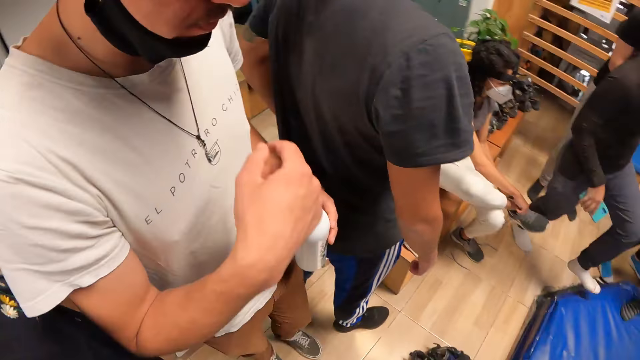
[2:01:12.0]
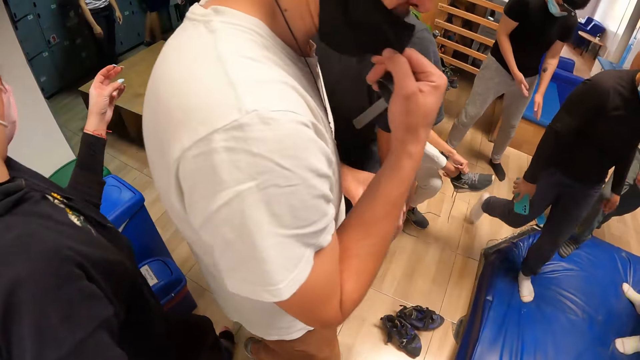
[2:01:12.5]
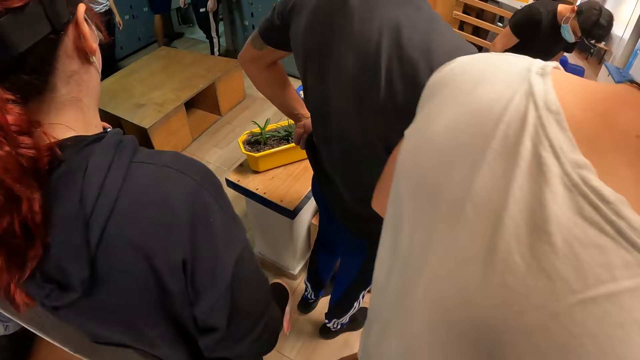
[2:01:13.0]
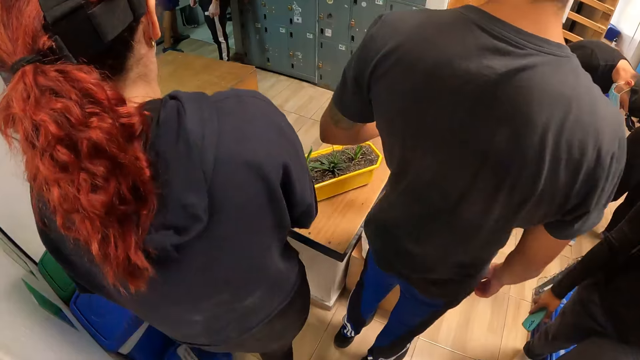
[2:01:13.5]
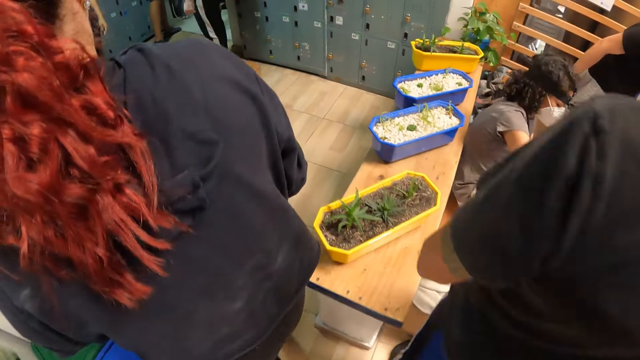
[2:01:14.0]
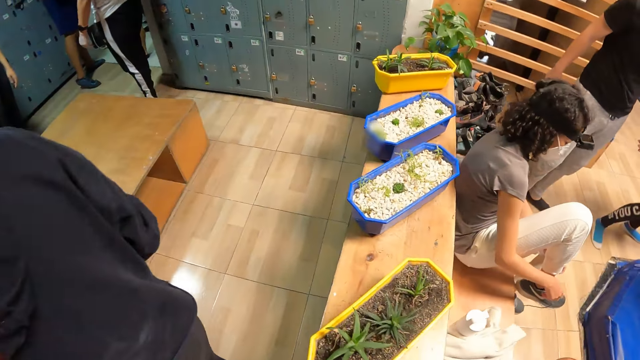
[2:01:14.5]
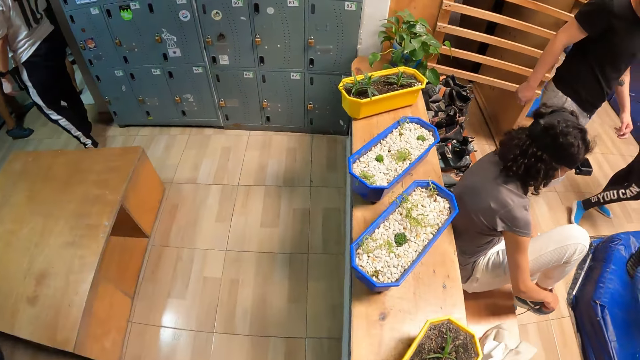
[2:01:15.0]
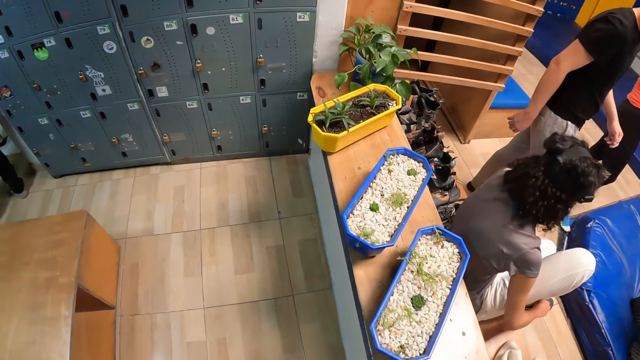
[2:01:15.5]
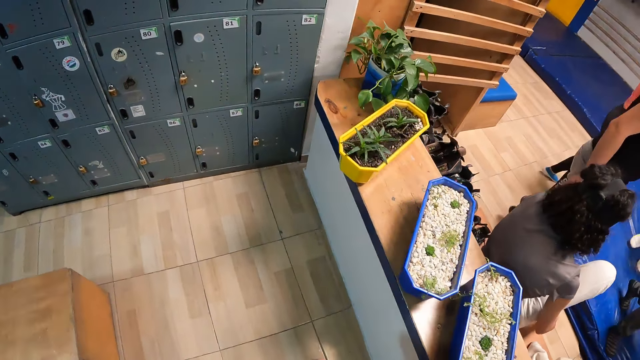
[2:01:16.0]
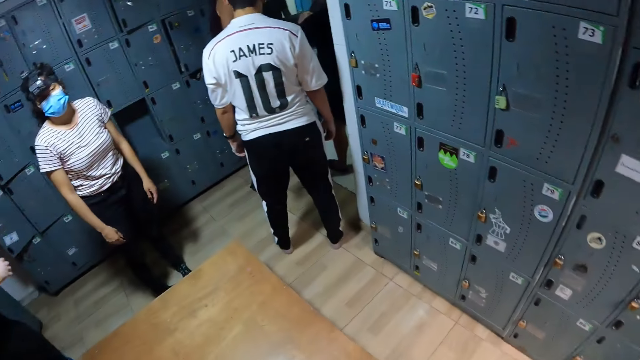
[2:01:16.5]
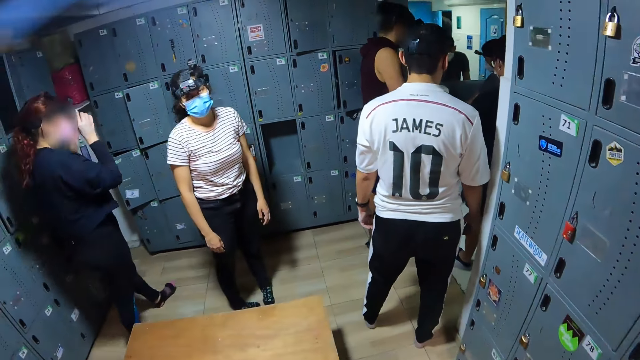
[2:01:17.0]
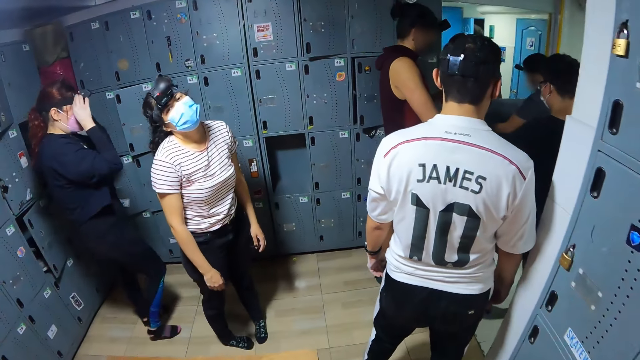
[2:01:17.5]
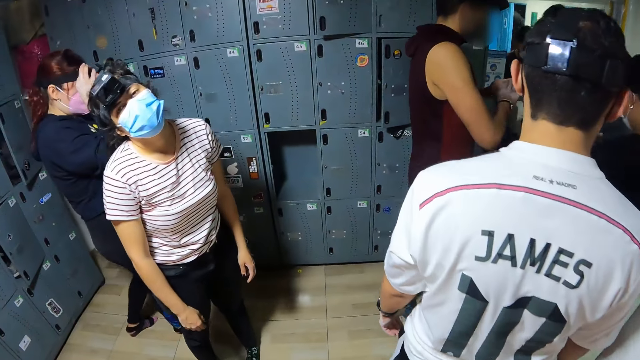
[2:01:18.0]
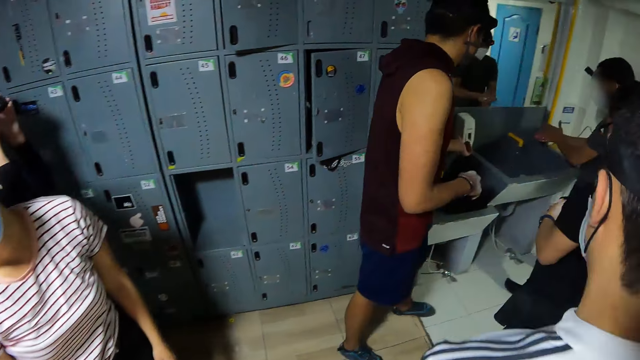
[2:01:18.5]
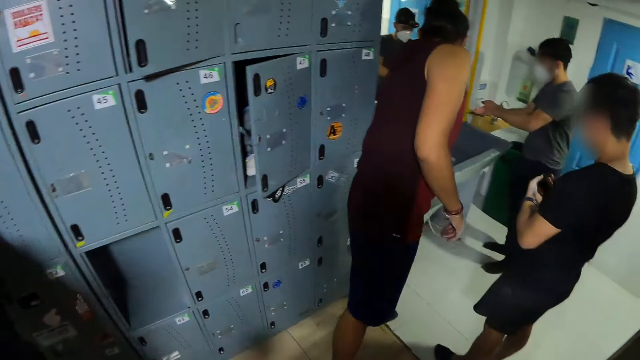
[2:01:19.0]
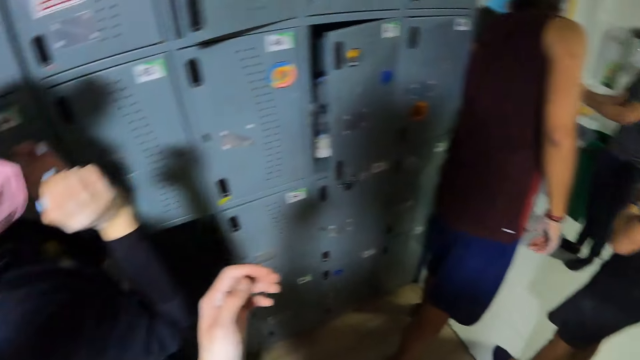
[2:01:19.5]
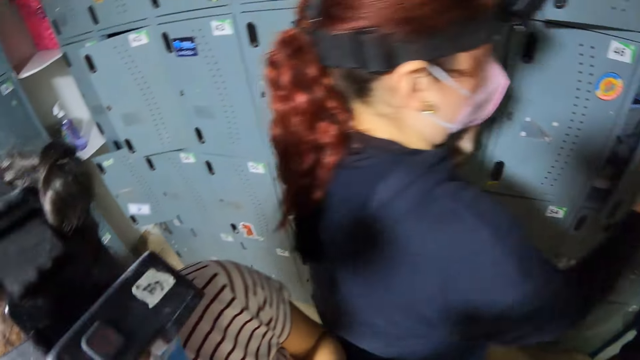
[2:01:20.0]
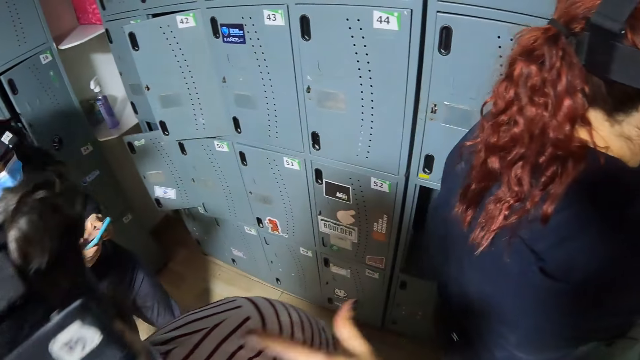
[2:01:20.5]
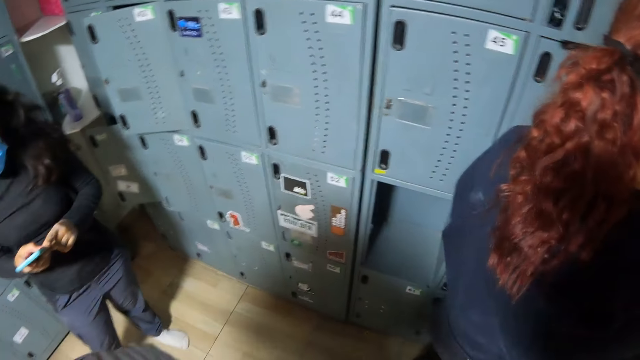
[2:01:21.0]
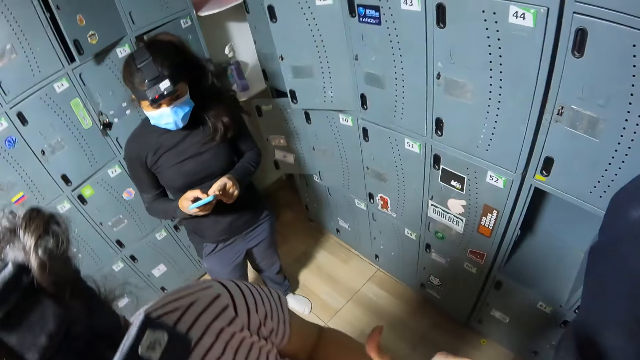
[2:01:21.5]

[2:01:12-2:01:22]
The camera wearer walks in the room.

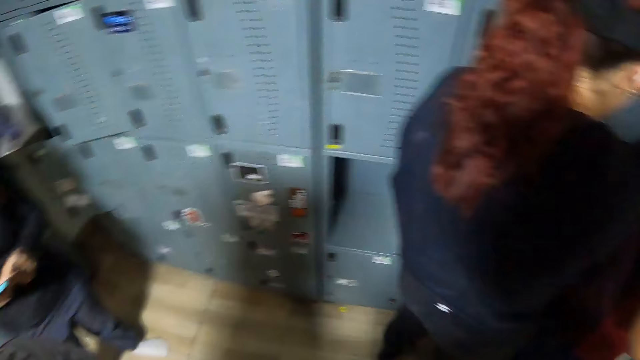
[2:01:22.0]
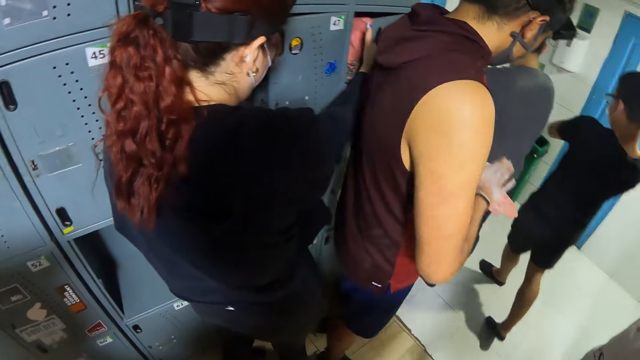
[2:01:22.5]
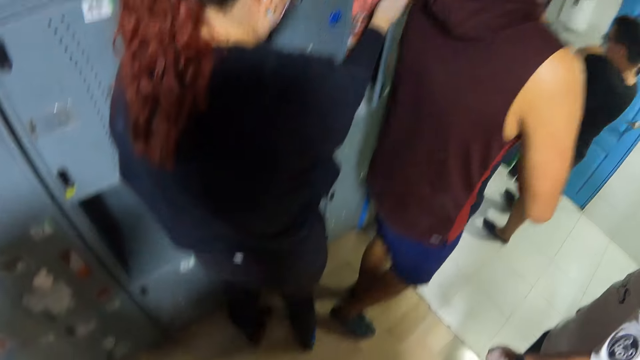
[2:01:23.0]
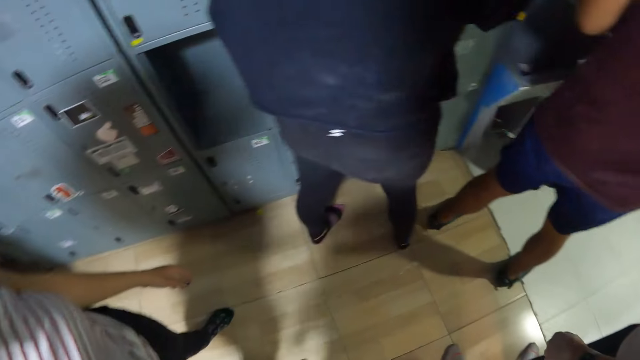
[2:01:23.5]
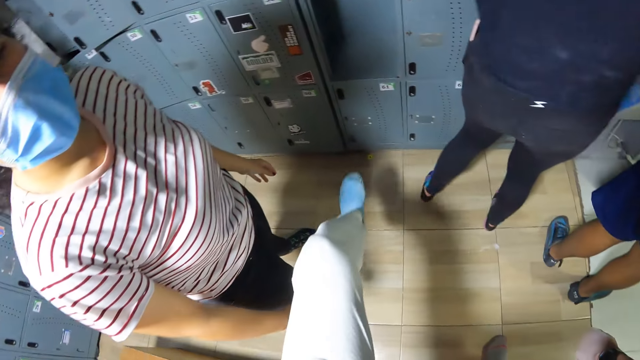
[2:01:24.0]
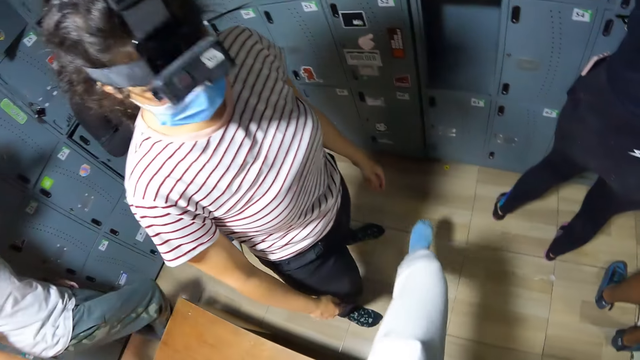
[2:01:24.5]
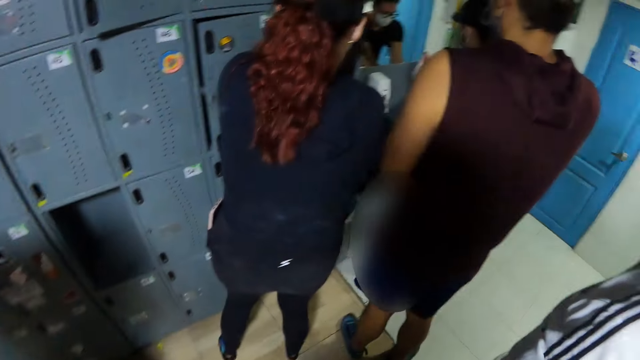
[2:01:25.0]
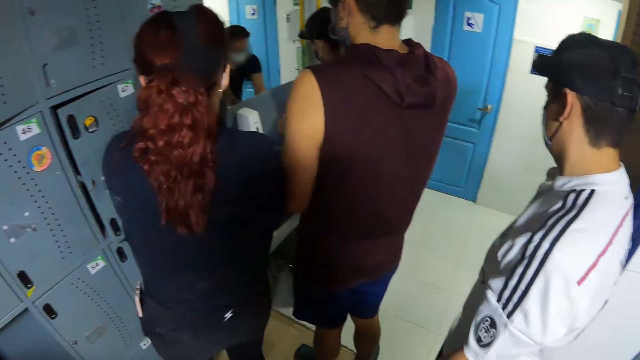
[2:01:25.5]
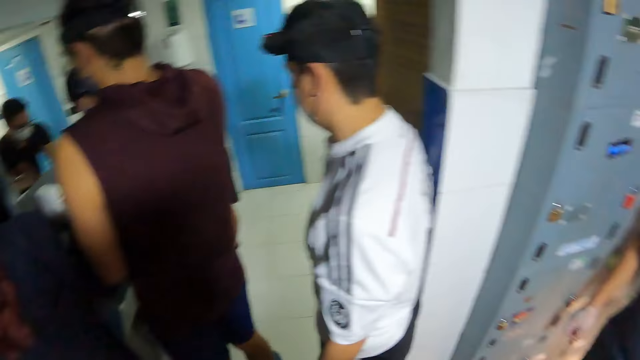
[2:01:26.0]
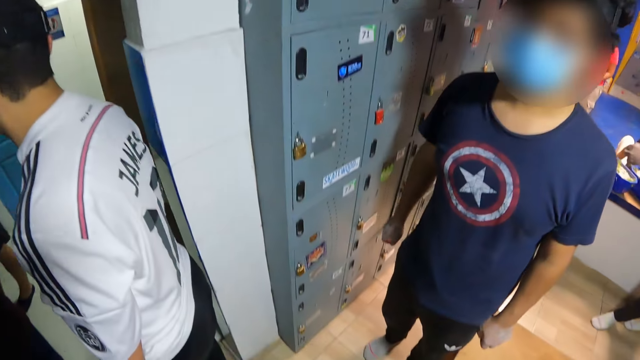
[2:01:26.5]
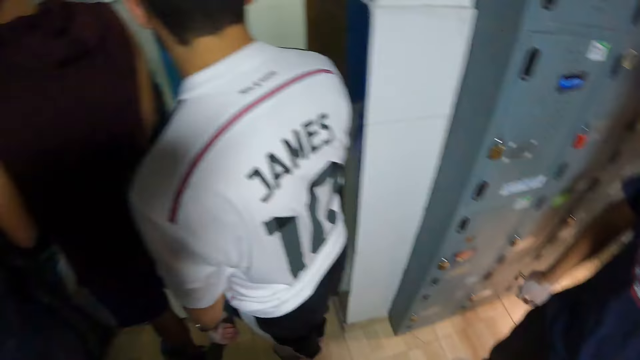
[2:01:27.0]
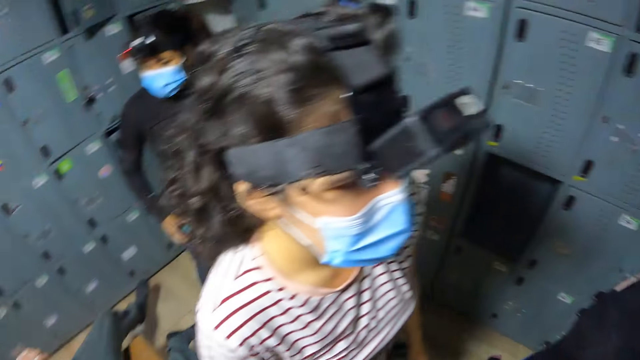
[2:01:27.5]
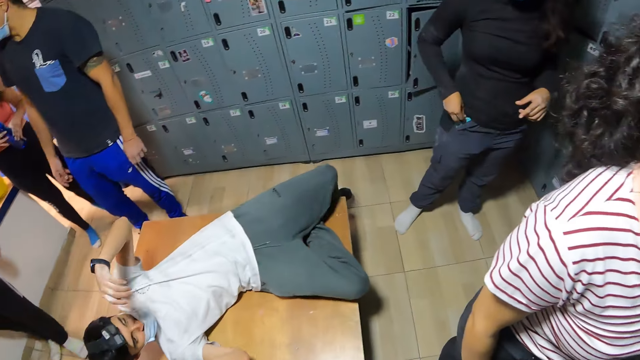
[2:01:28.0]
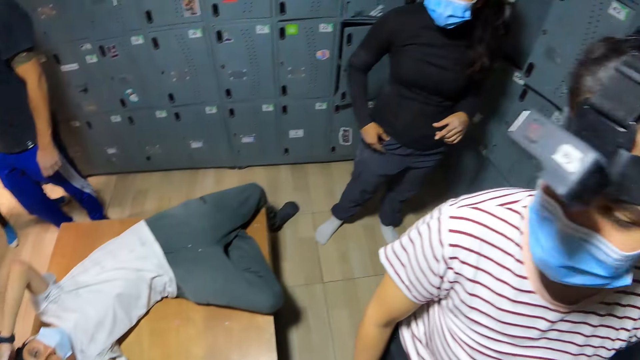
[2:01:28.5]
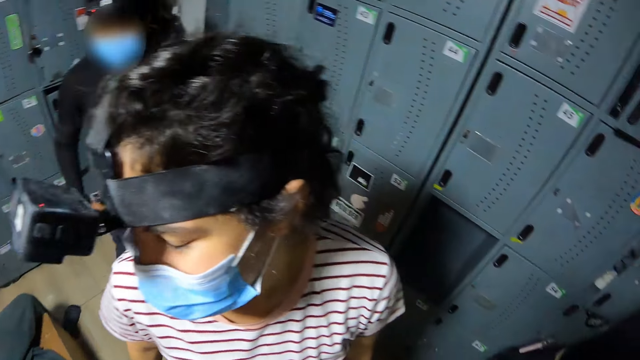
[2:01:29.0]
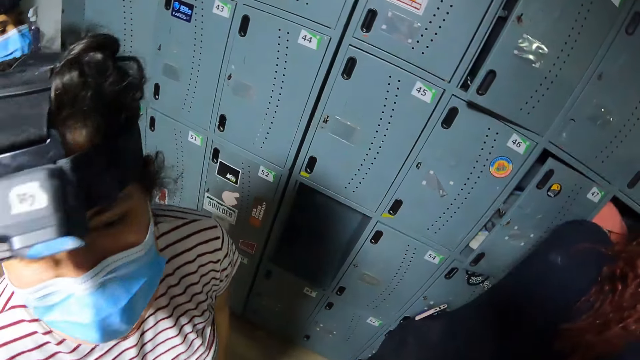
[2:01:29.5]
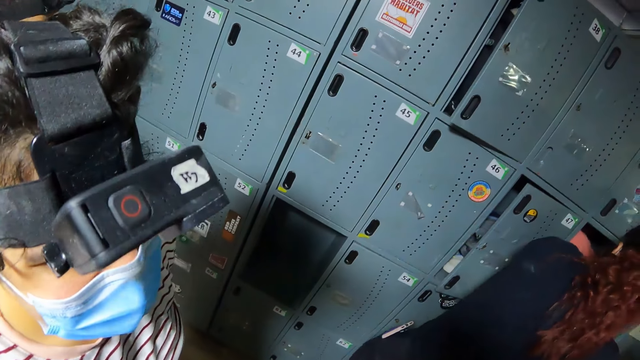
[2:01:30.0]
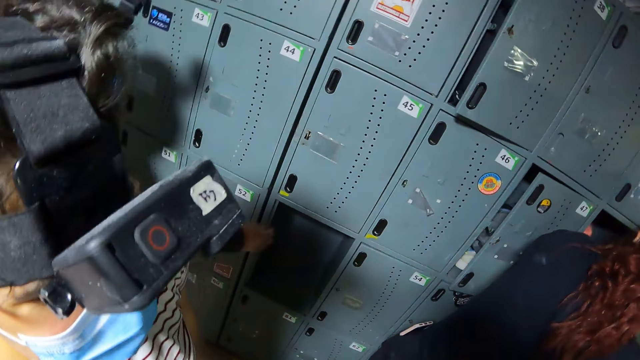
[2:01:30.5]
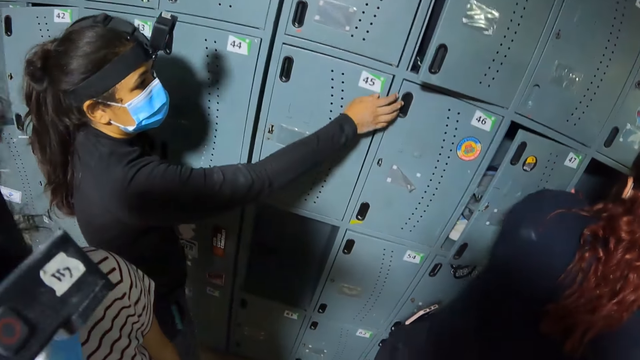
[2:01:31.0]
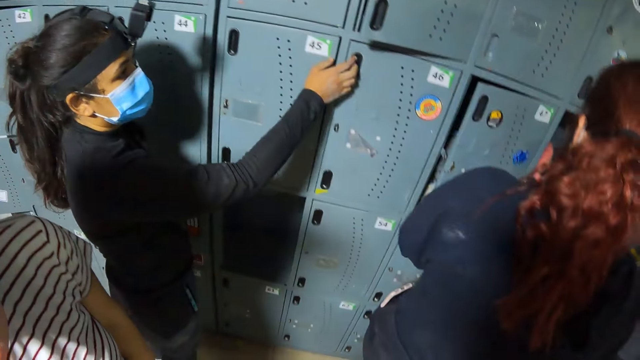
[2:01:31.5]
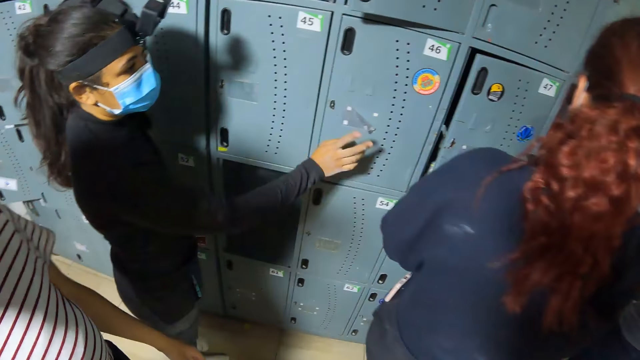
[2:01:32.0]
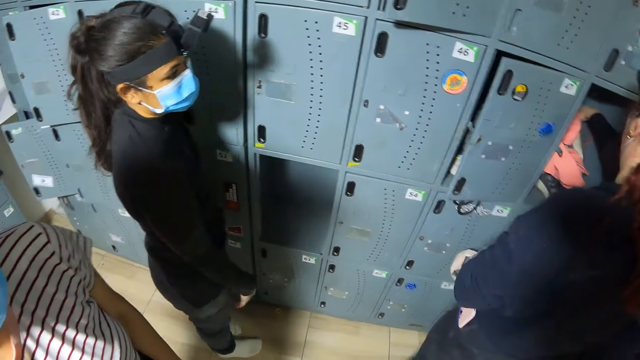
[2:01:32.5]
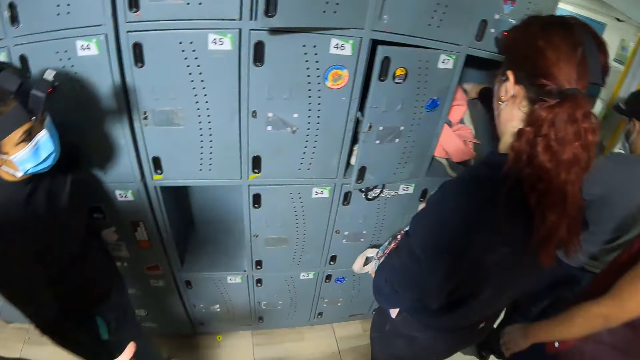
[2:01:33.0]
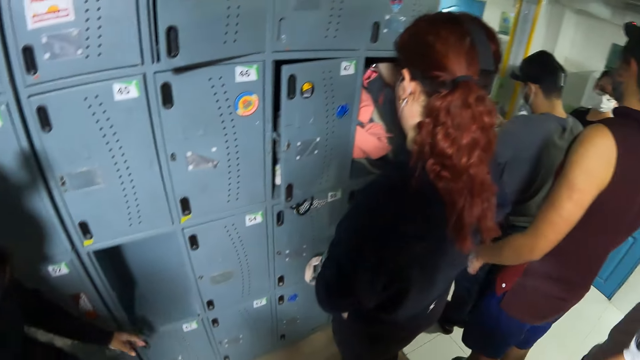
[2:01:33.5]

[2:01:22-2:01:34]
The camera wearer lifts her leg. She looks around.
